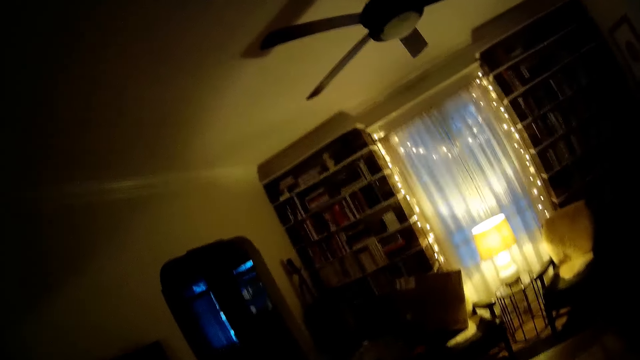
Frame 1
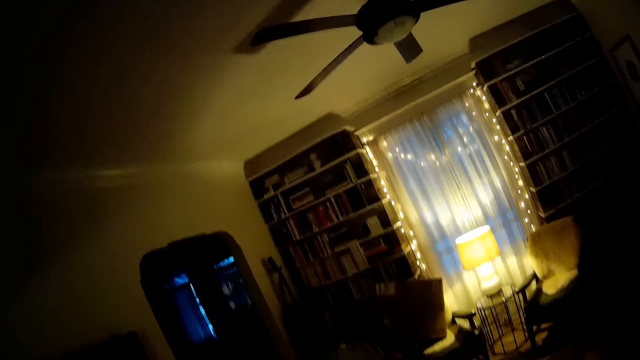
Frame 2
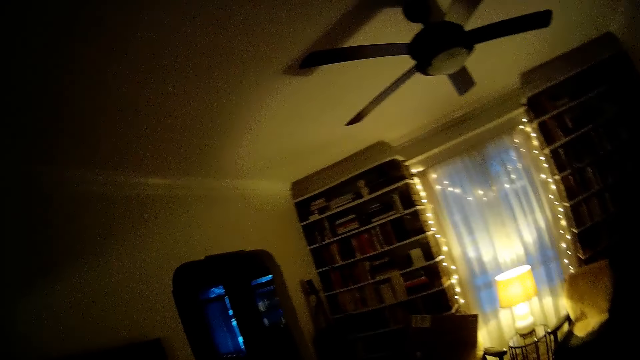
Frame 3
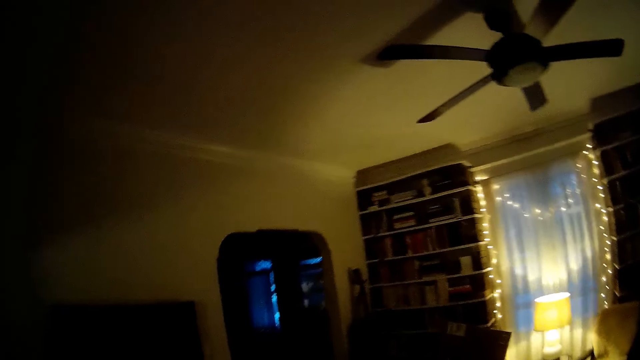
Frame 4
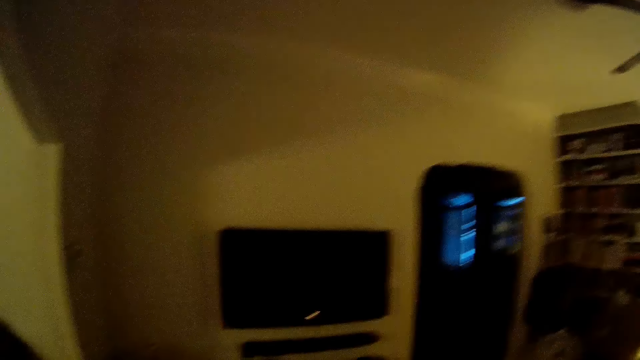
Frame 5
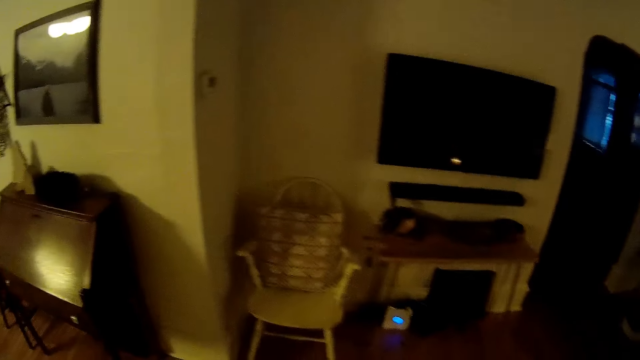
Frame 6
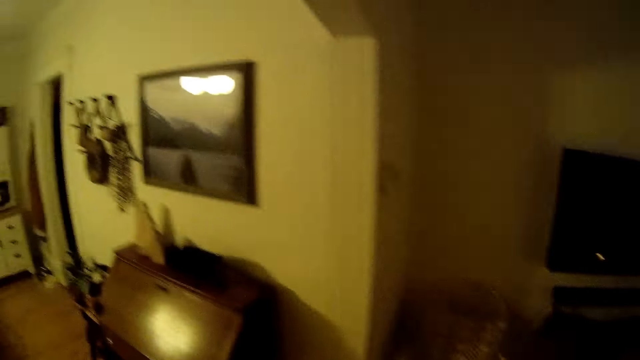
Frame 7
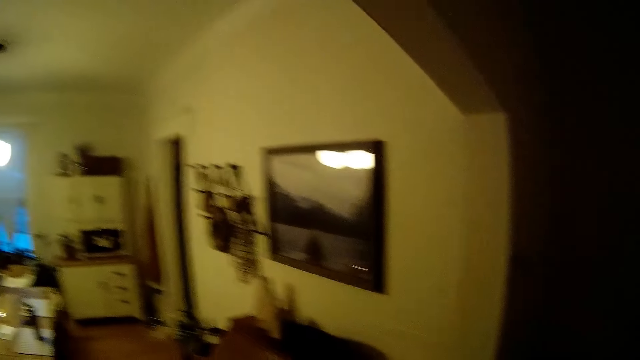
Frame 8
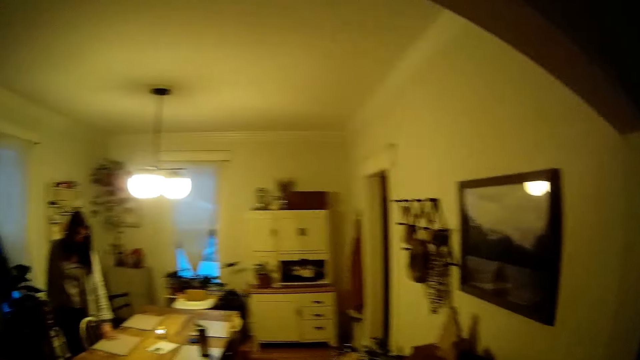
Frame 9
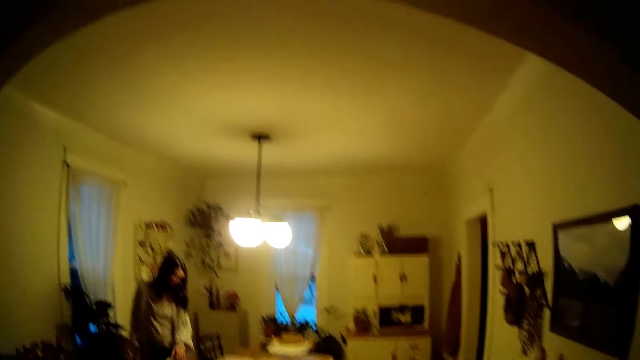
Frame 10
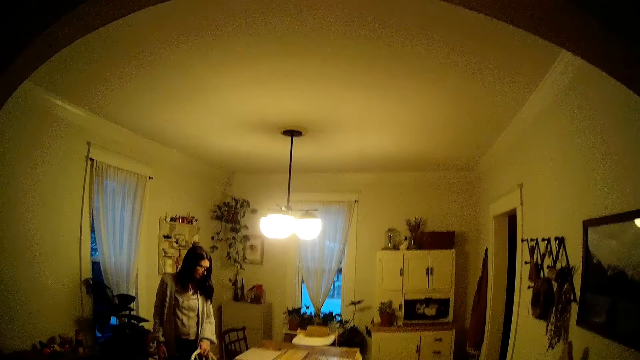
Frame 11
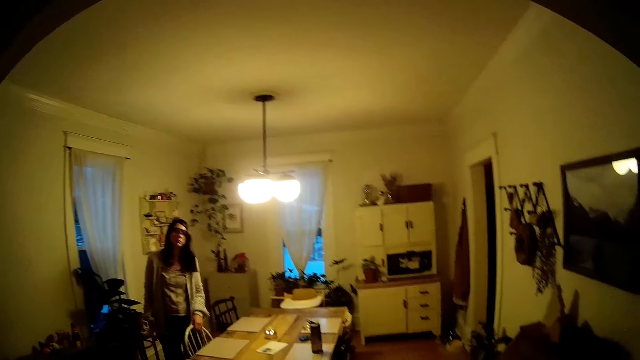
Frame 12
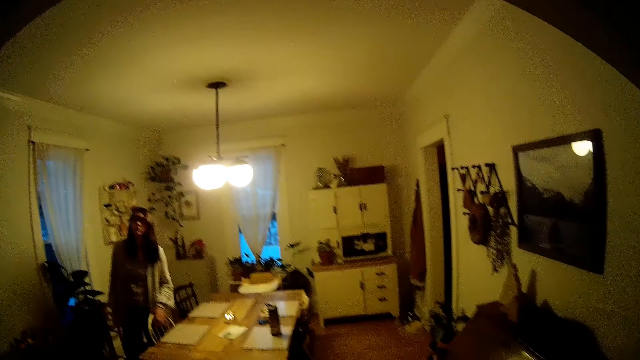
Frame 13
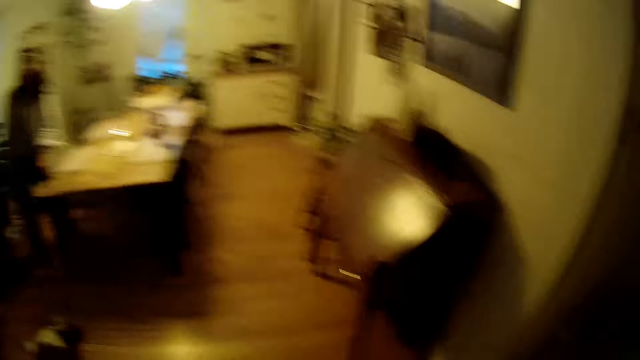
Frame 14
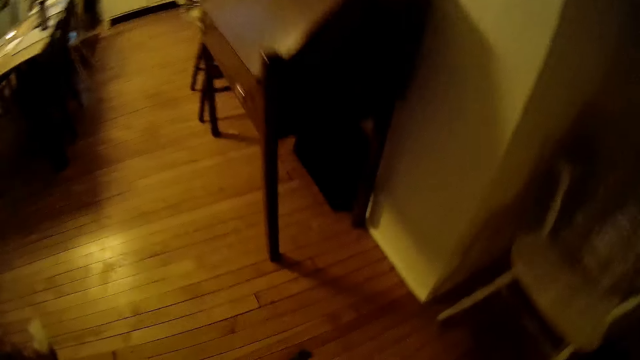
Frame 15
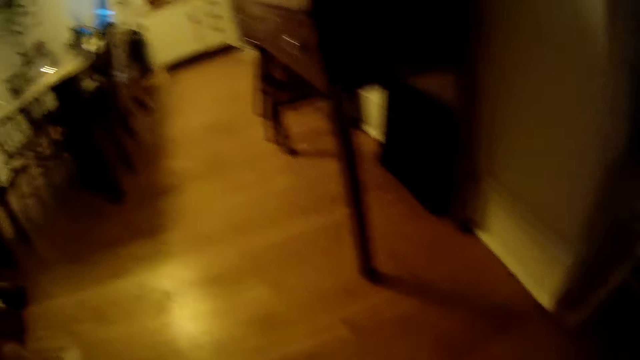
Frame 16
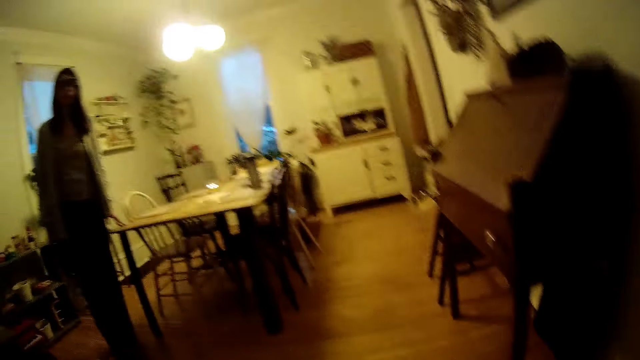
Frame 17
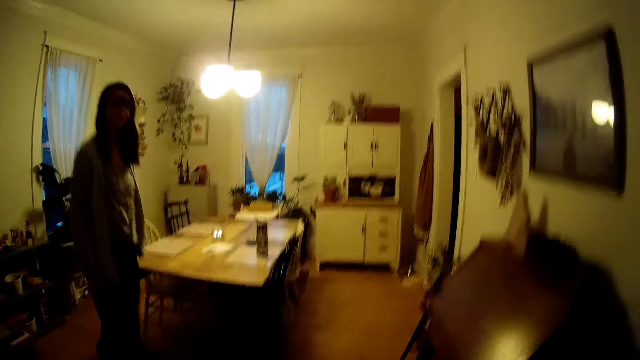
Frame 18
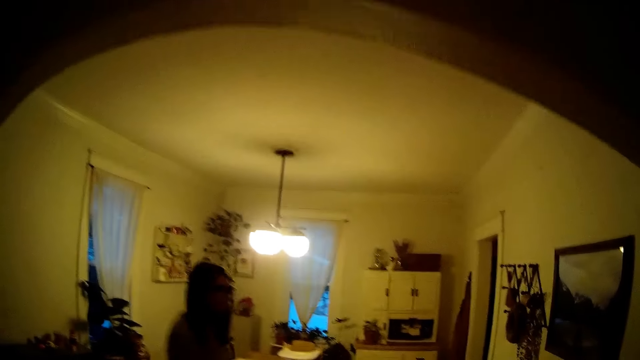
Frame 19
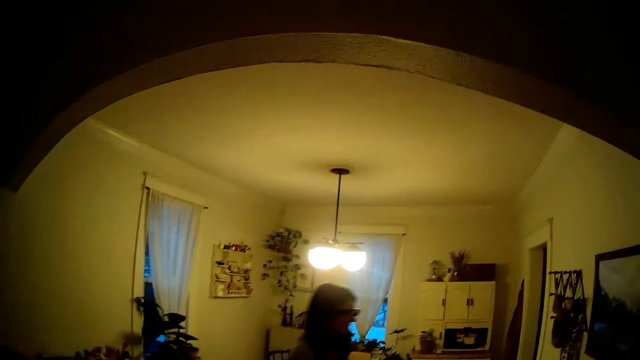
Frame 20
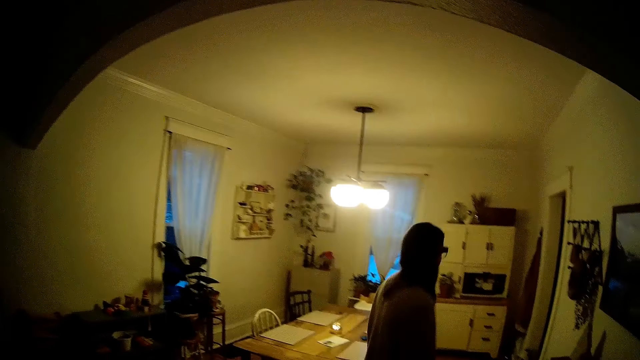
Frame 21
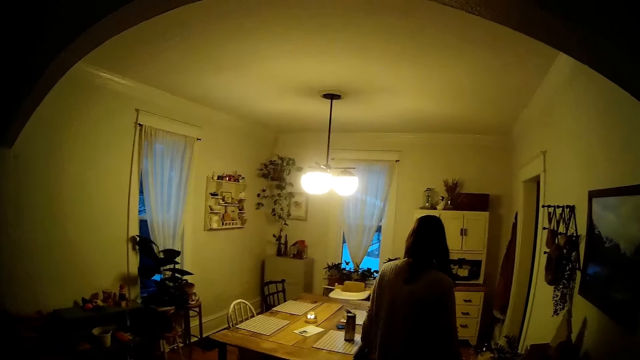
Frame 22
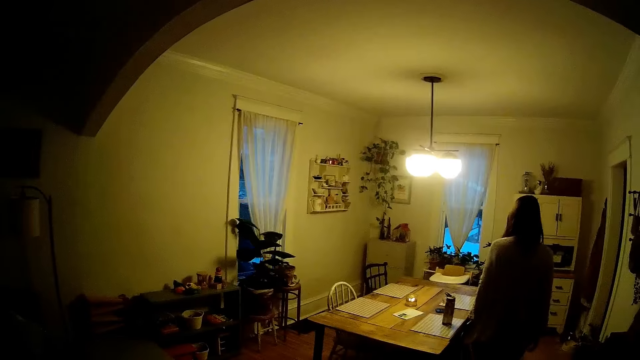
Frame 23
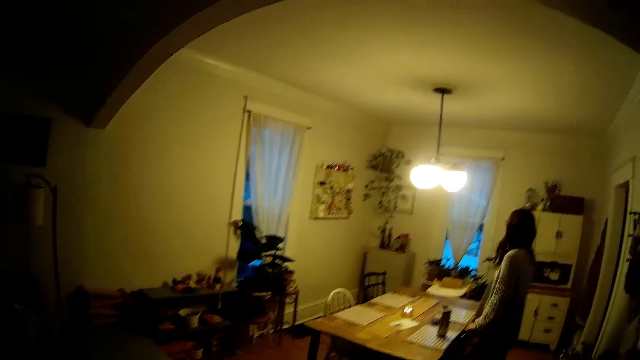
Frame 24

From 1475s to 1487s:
The camera wearer looks around the room. A woman holds a chair at the dining table with her left hand. The camera wearer talks with the woman. The woman walks round the dining table.

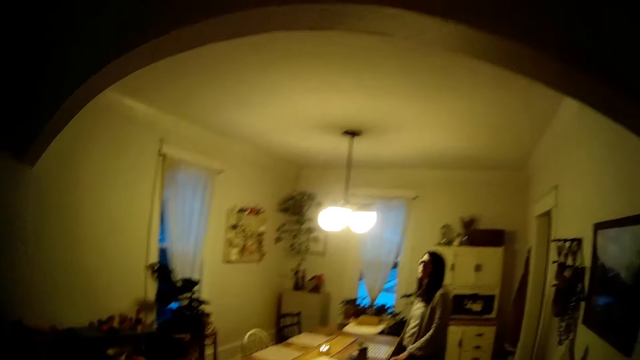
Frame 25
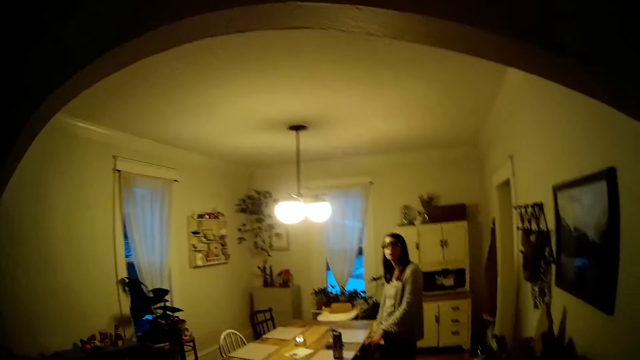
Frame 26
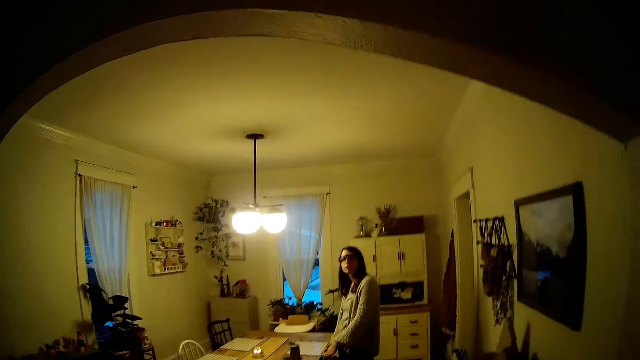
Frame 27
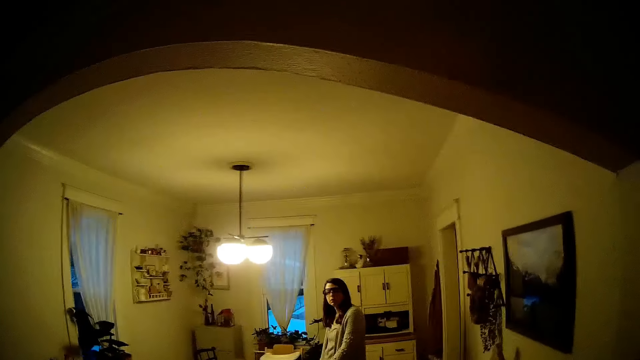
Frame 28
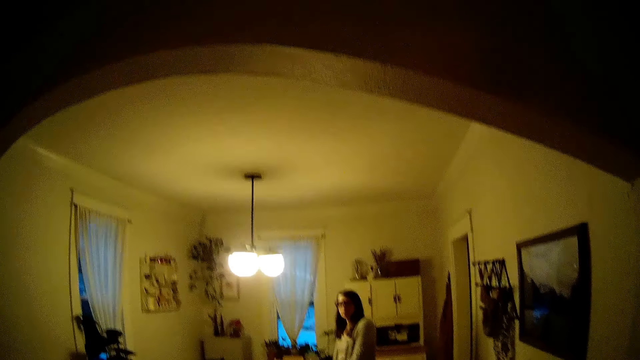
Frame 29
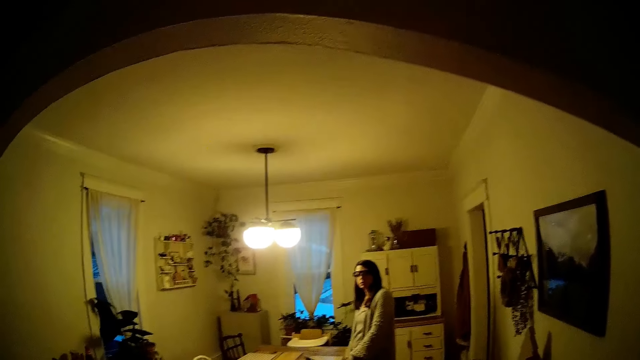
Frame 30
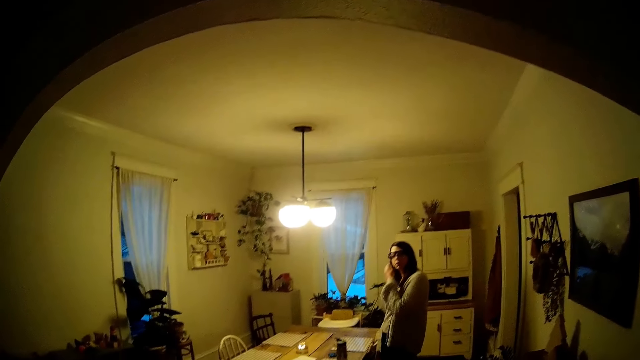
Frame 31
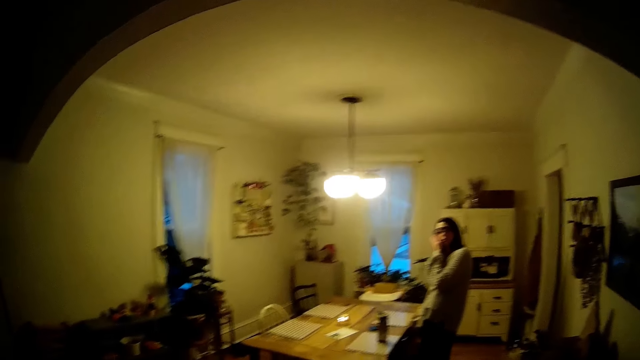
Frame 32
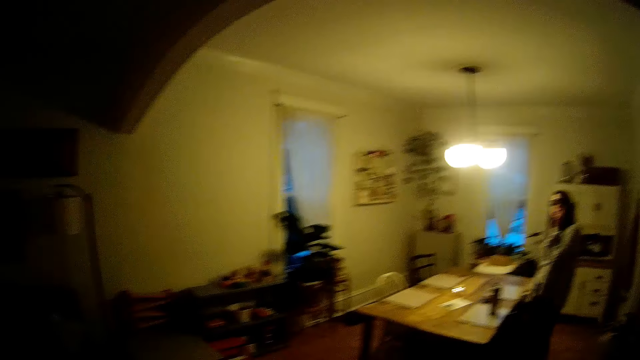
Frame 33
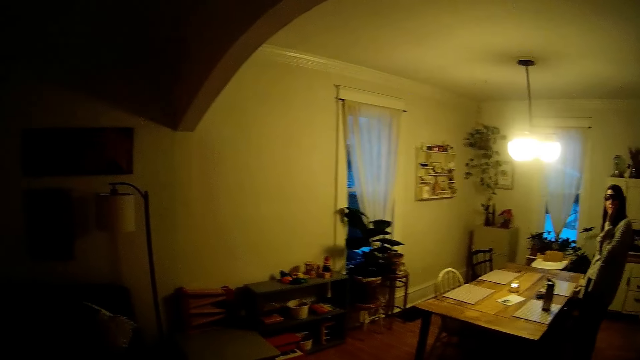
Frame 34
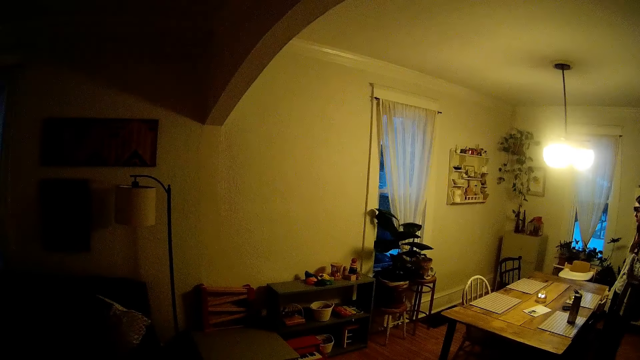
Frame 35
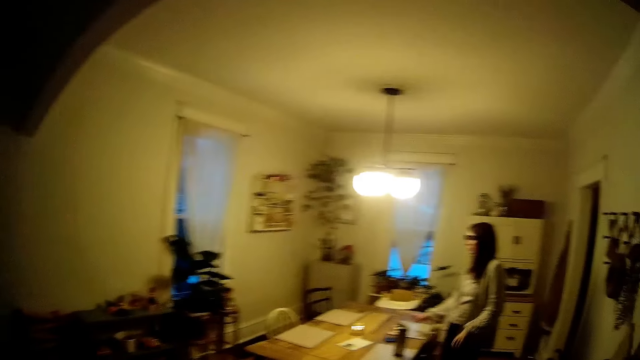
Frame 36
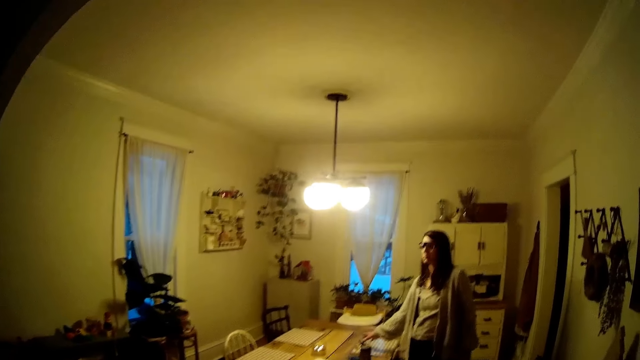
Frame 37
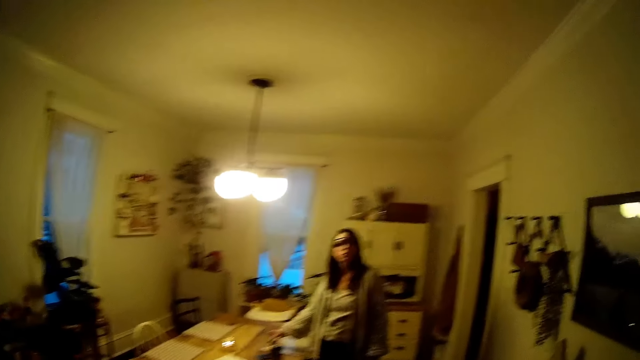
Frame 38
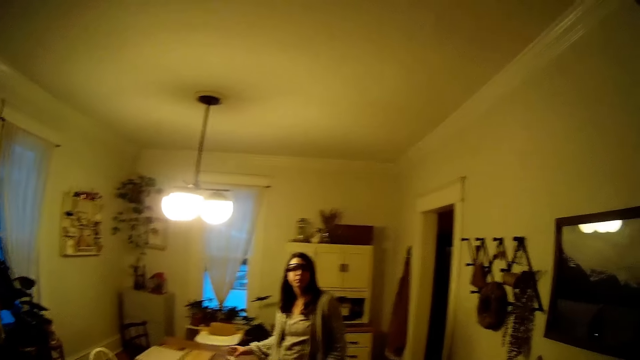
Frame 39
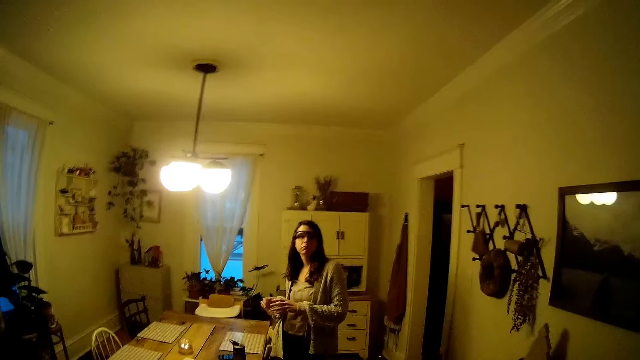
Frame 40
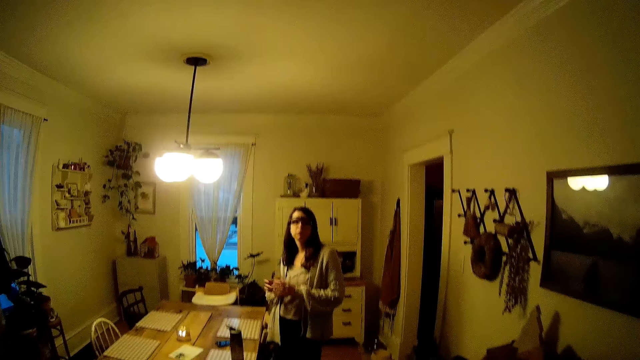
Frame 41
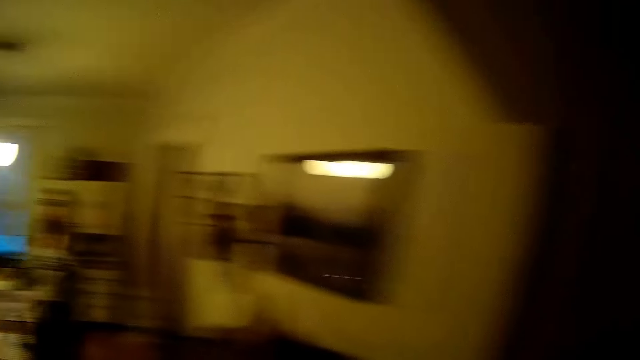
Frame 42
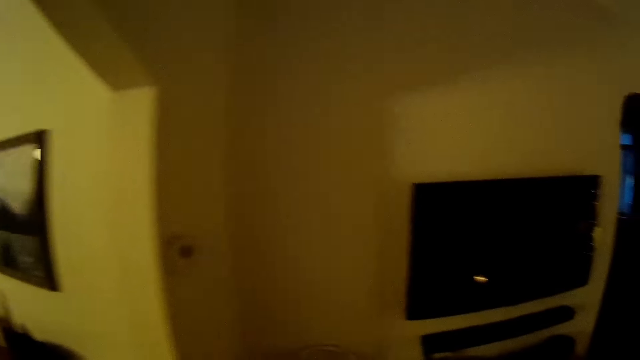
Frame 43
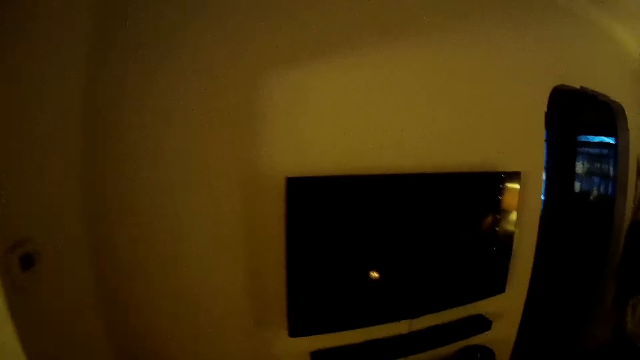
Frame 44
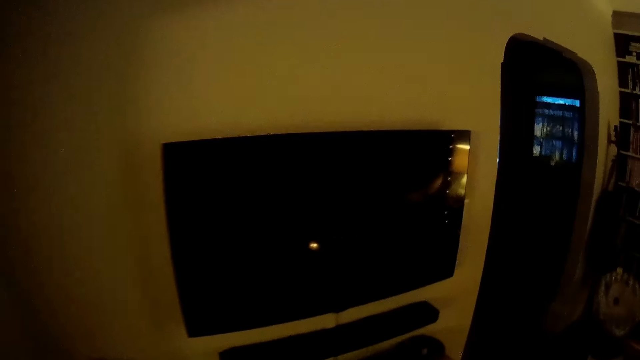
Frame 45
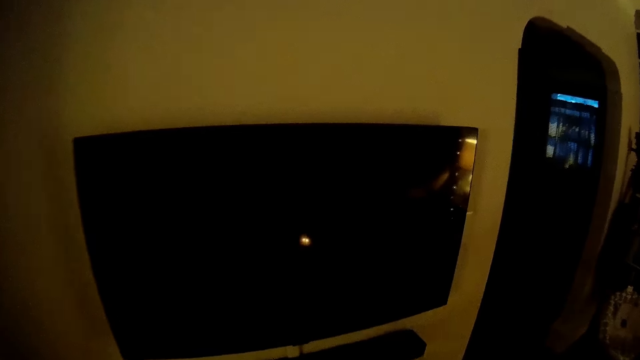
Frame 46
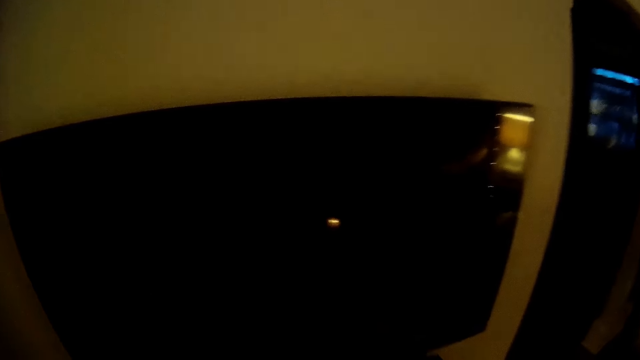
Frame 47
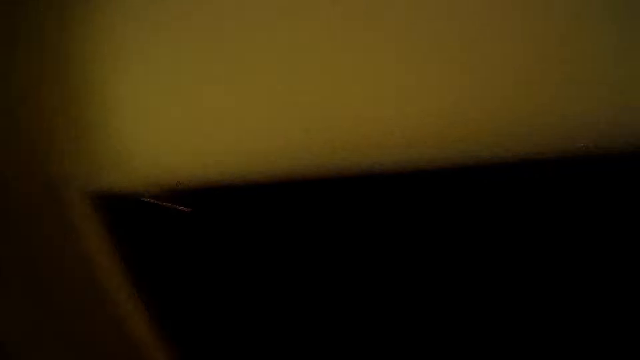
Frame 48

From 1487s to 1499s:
The woman carries a glass cup of water on the dining table with her right hand. The woman passes the glass cup of water from her right hand to her left hand. The camera wearer moves around the room.
